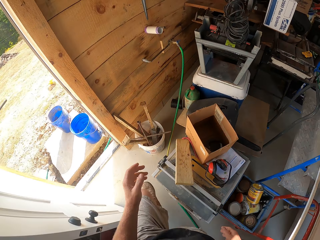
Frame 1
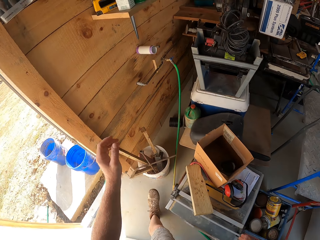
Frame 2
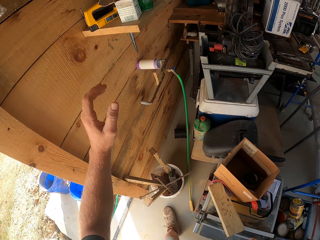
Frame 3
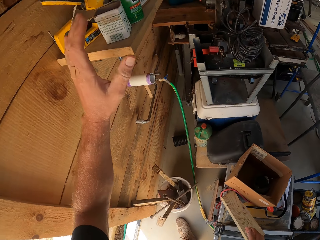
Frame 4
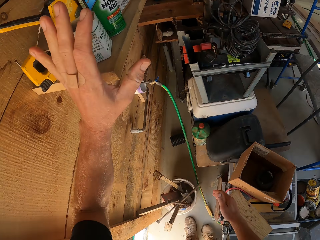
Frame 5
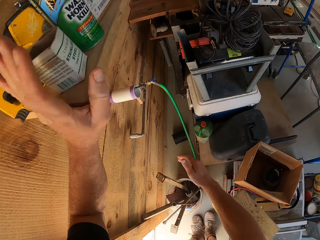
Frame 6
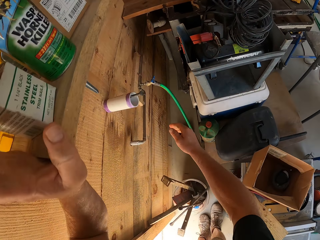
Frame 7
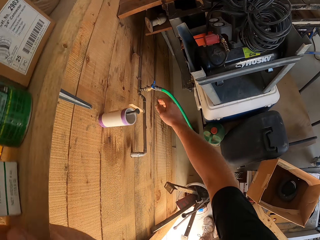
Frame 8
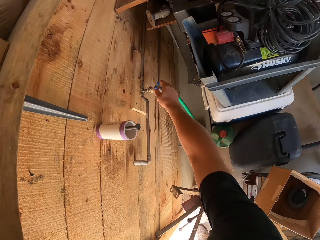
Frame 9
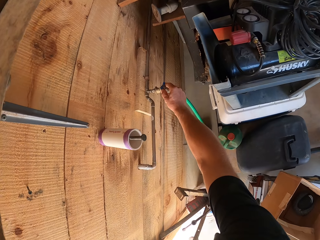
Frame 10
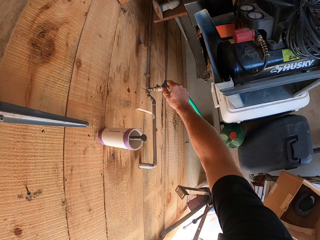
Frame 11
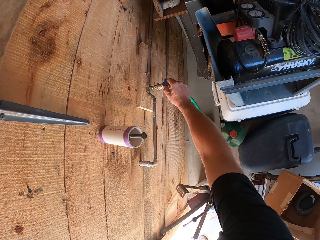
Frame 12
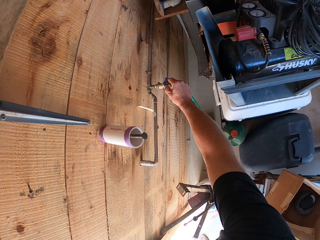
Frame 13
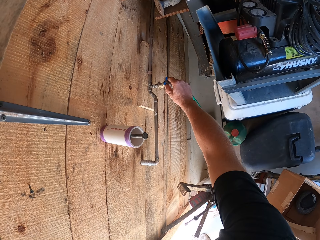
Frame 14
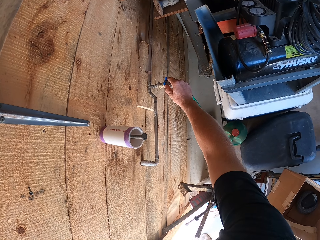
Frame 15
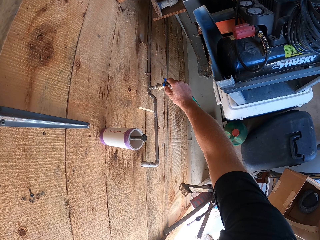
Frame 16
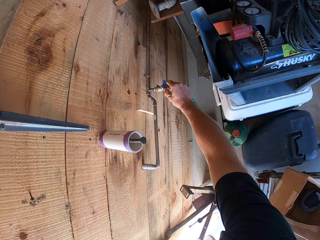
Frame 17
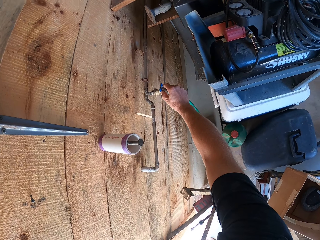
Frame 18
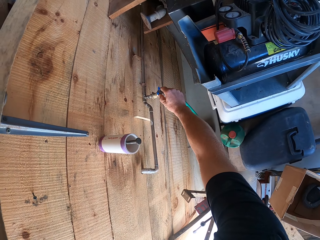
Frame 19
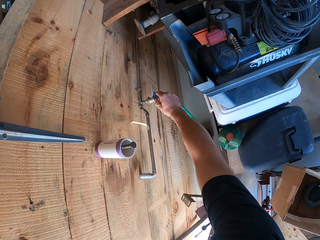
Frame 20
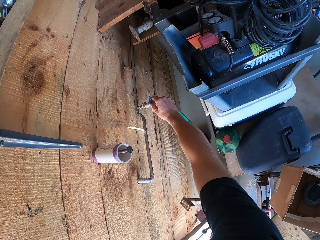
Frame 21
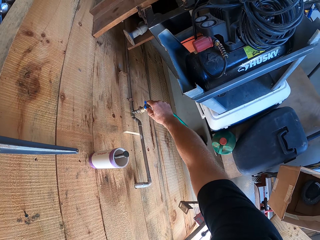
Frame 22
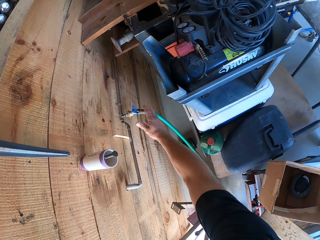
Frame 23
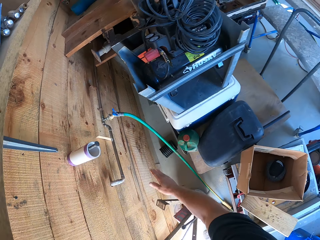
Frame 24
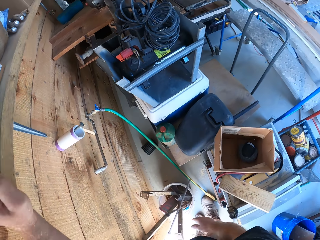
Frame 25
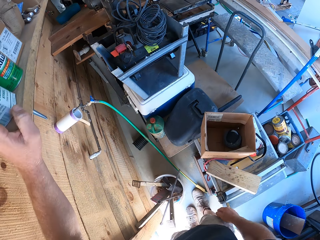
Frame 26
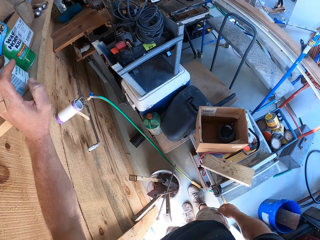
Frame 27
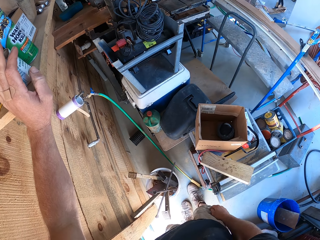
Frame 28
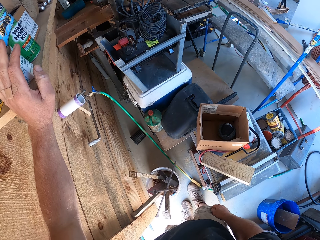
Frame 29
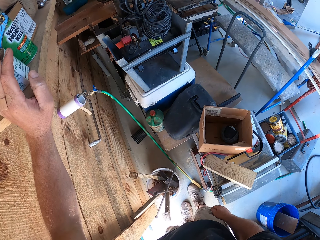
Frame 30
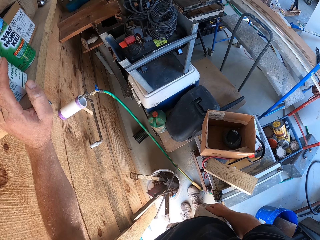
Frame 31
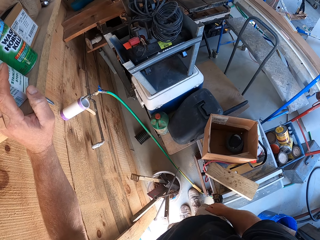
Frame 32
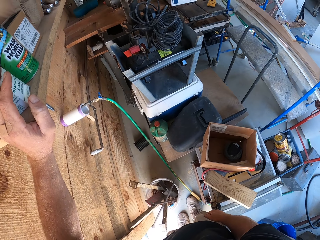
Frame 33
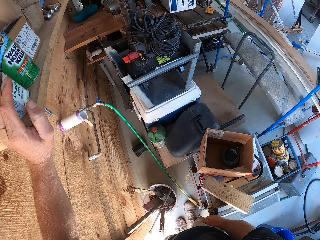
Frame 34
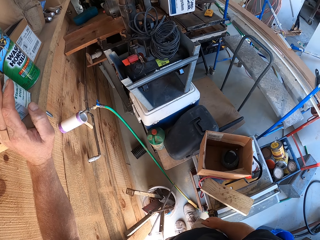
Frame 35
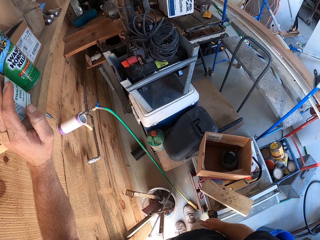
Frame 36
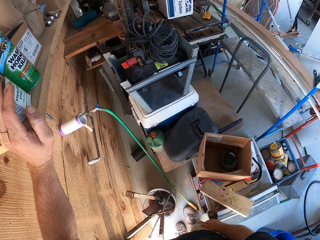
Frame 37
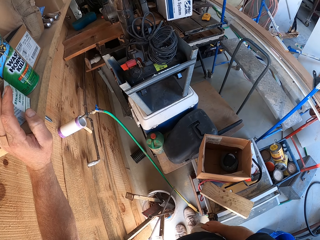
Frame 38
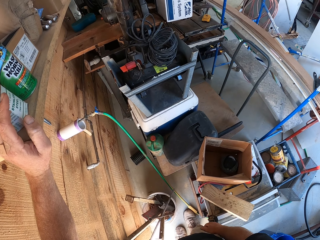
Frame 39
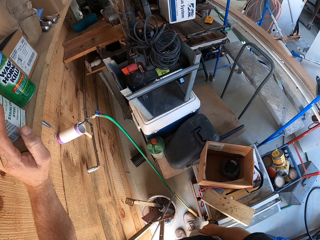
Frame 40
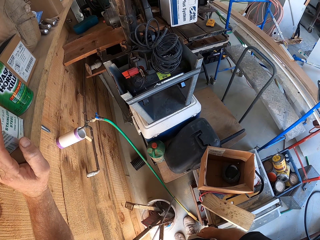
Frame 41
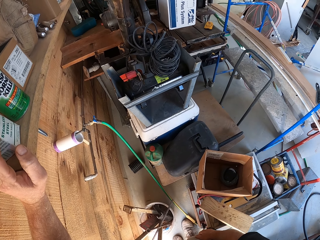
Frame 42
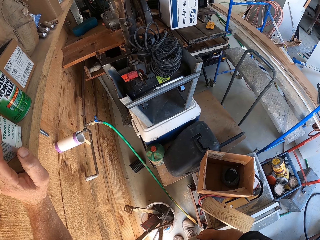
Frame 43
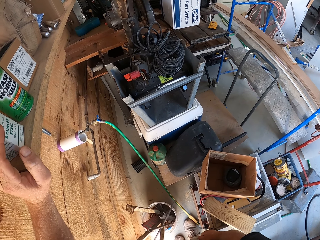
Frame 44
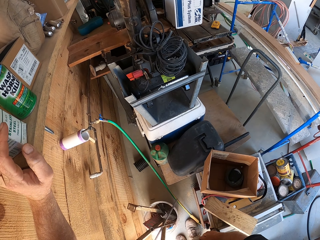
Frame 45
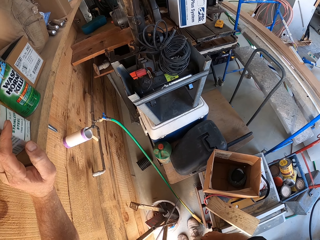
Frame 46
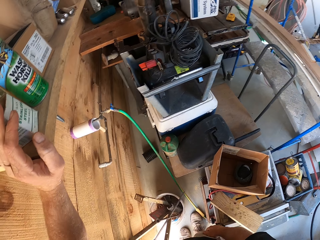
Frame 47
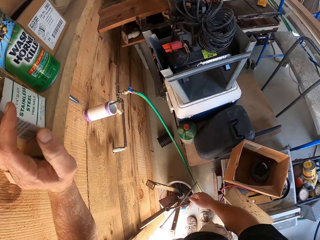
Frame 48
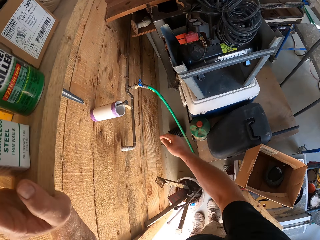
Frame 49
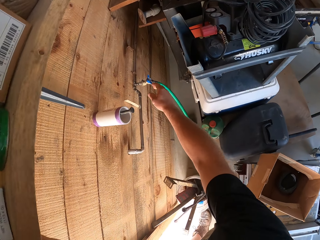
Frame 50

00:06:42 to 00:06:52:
The camera wearer rests his hand on a shelf. He turns the knob of a tap. He stares at the tap.

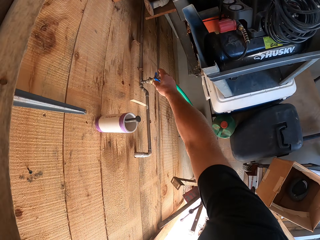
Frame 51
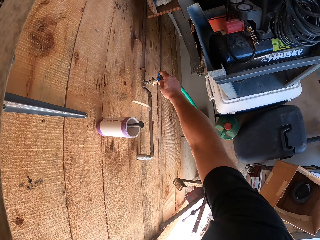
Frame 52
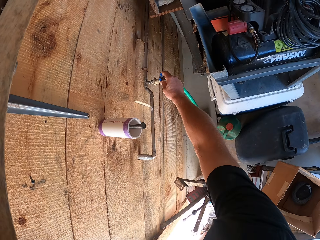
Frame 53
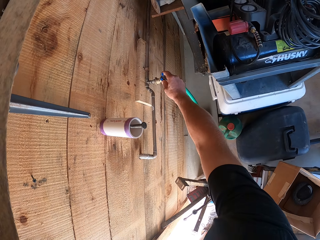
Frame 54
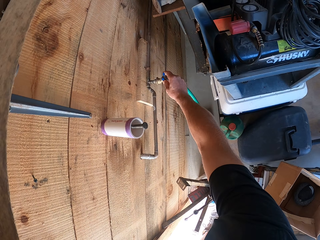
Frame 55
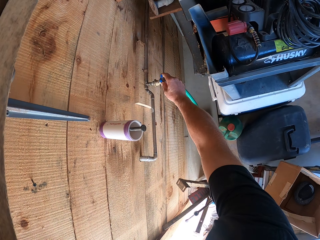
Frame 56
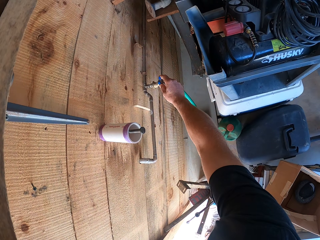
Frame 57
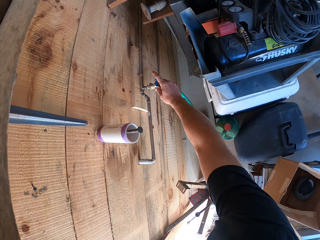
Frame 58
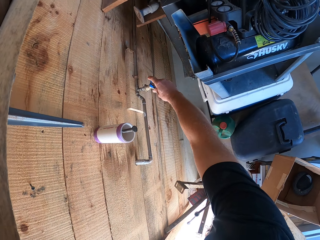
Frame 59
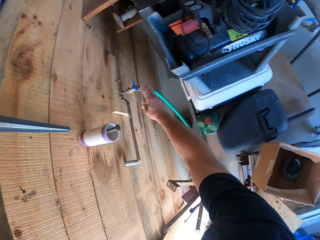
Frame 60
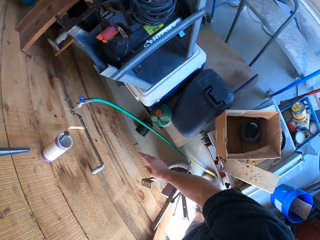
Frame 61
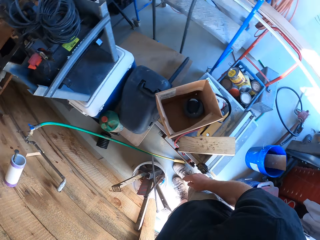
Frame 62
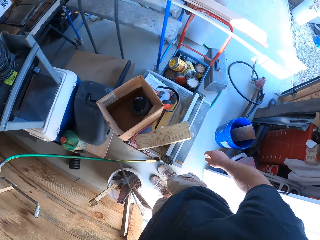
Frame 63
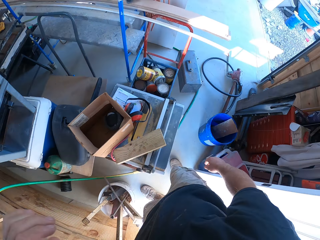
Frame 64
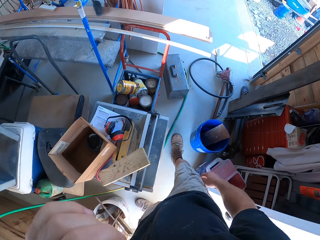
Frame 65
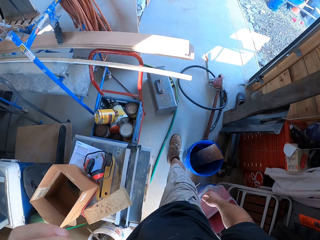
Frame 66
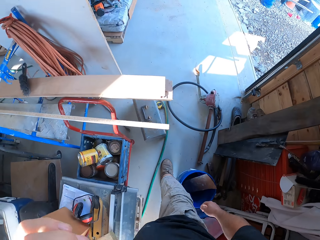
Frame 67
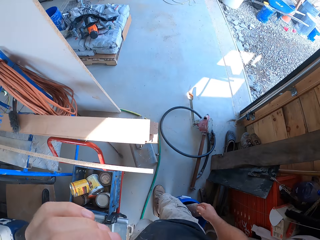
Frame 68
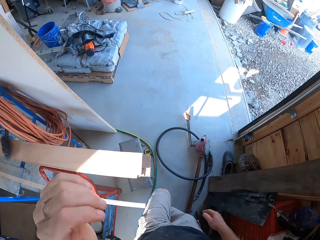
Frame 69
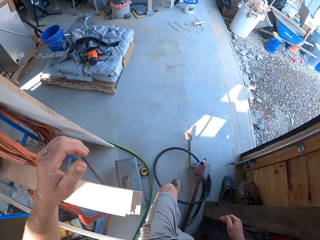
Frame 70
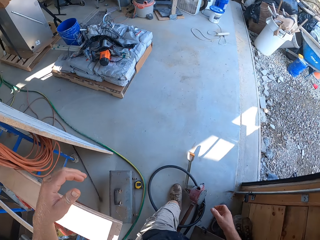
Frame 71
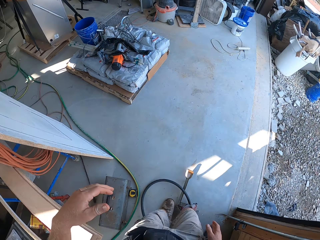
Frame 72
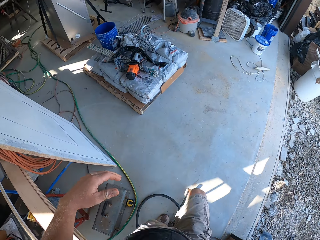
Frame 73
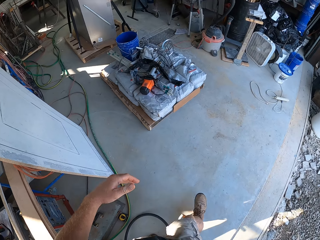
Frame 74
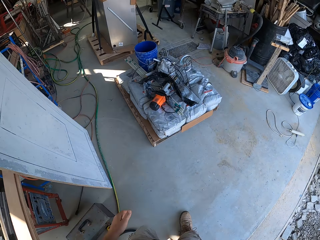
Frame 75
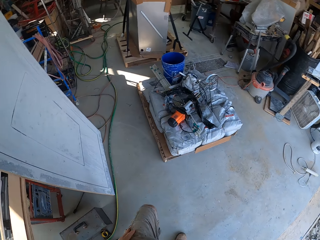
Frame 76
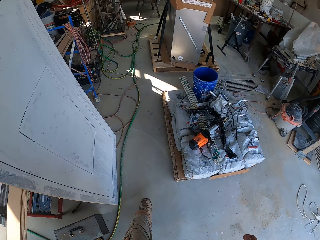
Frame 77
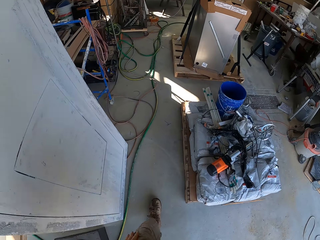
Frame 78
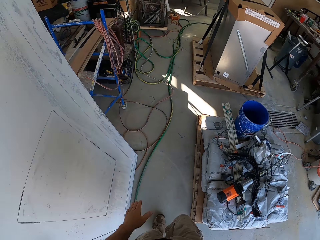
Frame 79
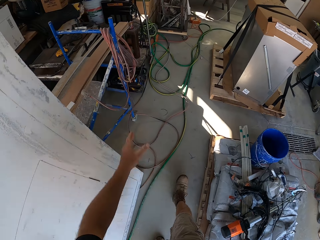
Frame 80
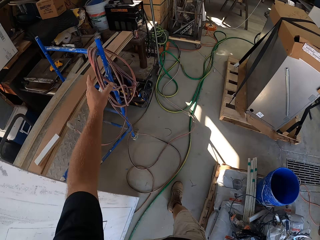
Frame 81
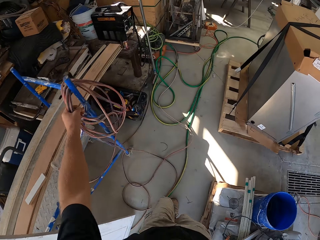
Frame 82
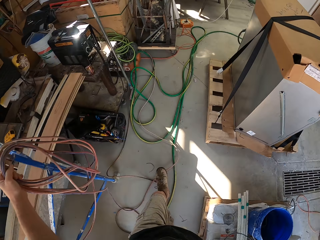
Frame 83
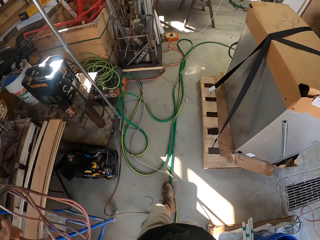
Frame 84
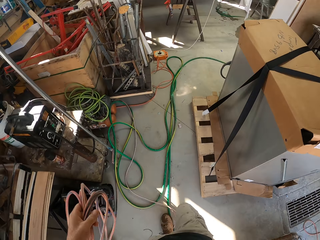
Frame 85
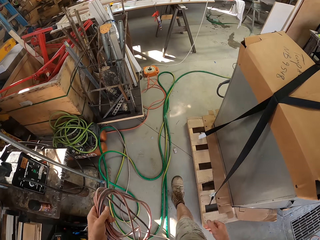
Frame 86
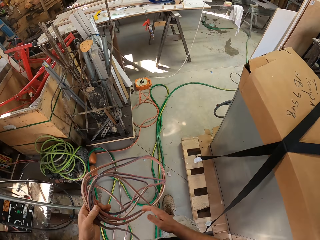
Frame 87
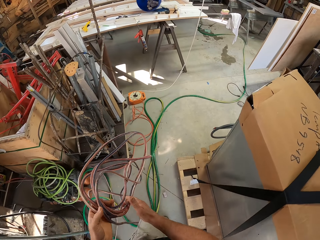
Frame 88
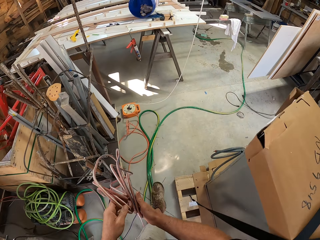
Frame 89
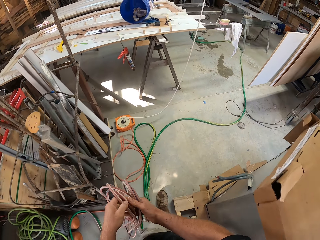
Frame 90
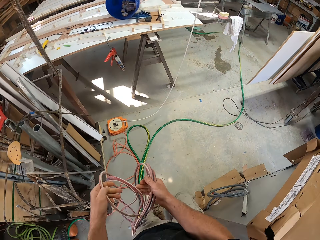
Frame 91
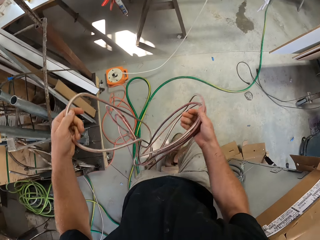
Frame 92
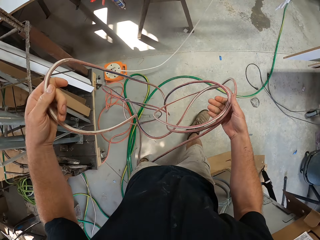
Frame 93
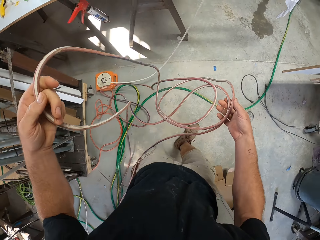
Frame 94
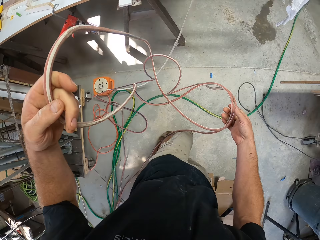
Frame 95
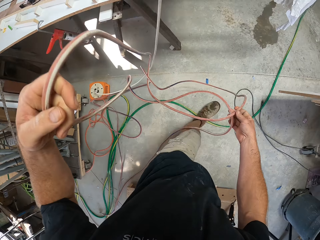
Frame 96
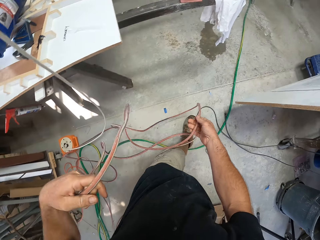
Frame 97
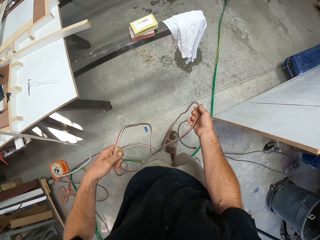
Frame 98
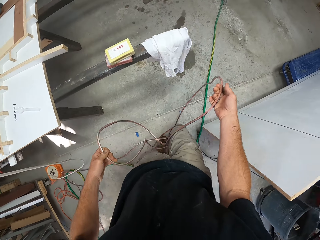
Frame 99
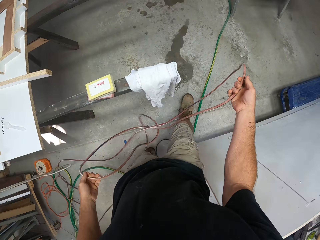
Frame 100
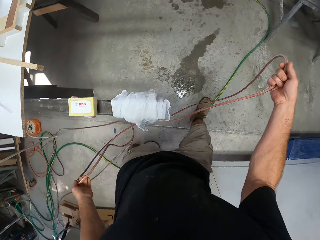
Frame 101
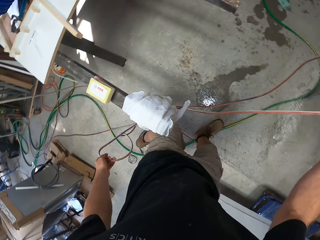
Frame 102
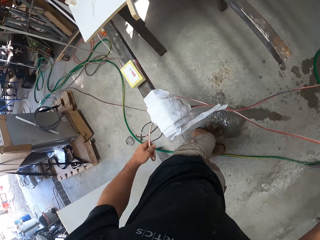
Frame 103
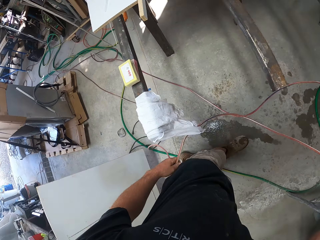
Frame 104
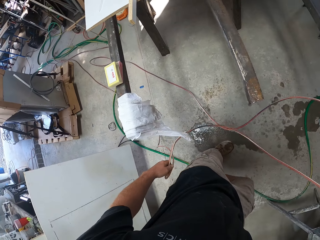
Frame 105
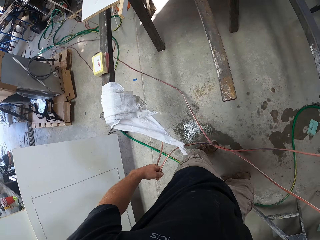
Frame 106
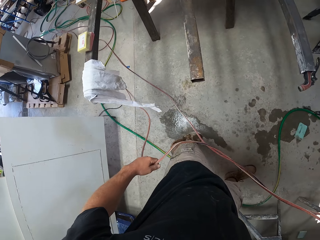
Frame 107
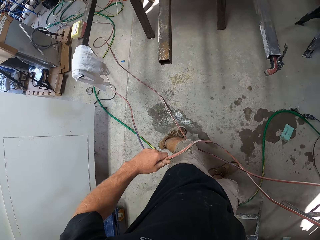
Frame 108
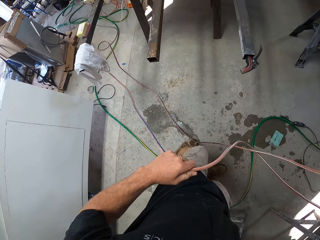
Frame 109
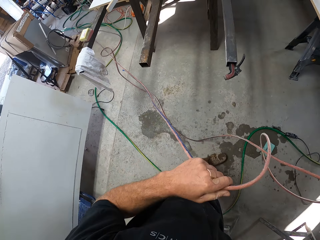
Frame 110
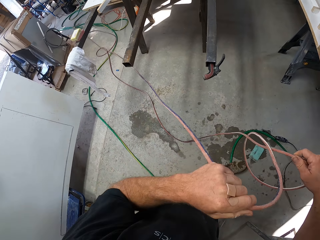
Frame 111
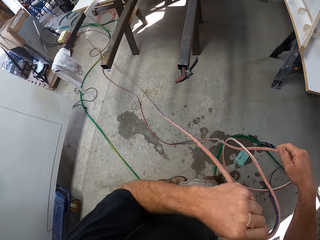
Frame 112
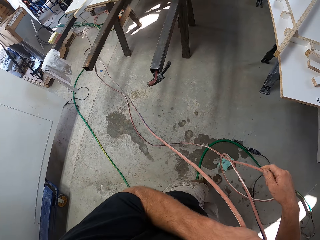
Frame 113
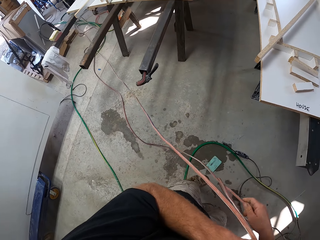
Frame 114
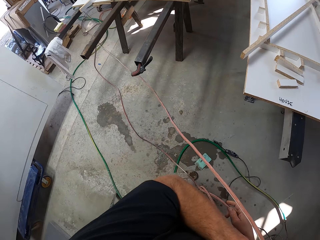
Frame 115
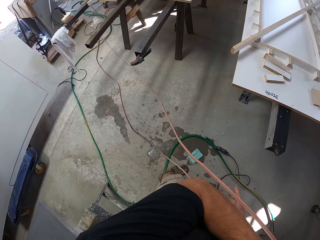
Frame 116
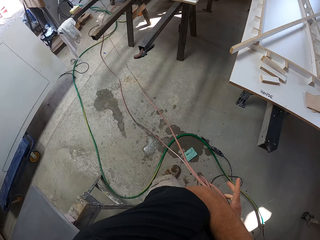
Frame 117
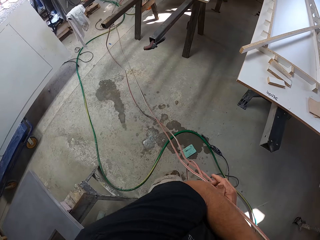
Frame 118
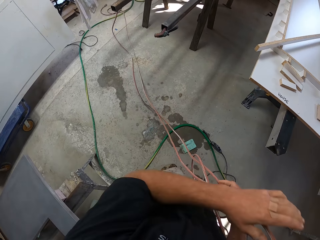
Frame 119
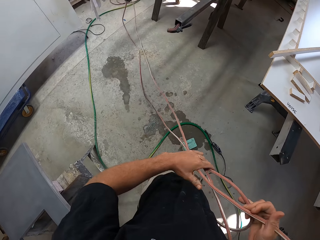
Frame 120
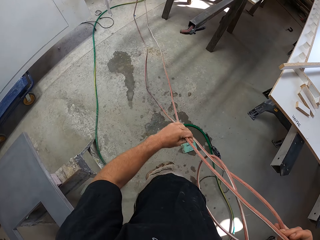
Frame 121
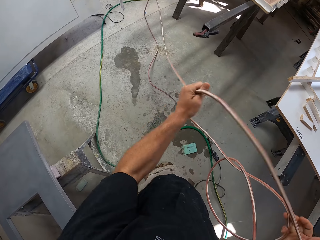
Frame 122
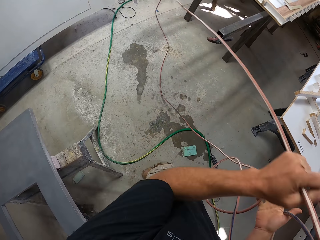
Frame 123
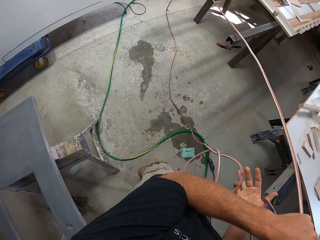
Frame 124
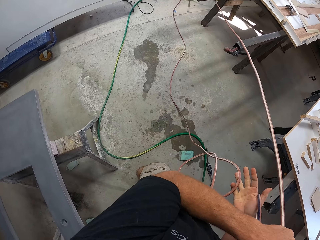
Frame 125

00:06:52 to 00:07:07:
The camera wearer holds the tap. He walks around the workshop. He touches his face. He picks up the cable or hose pipe from the shelf. He stretches the cable. He pulls the cable.
